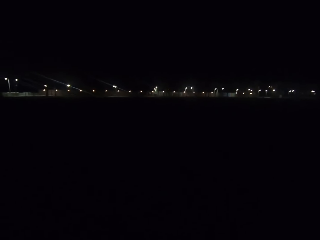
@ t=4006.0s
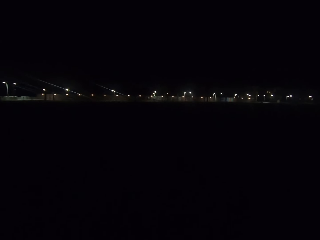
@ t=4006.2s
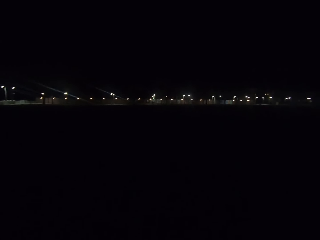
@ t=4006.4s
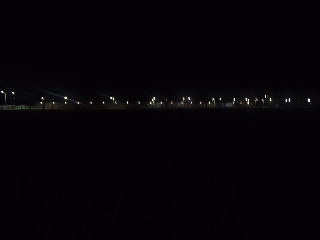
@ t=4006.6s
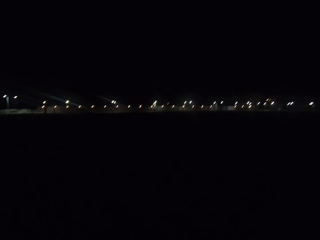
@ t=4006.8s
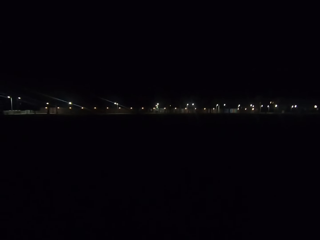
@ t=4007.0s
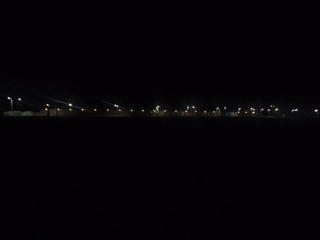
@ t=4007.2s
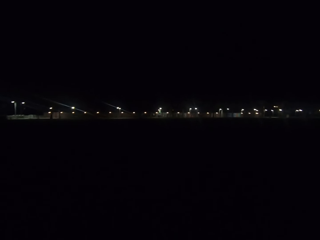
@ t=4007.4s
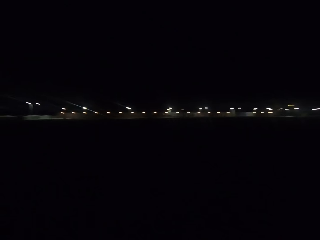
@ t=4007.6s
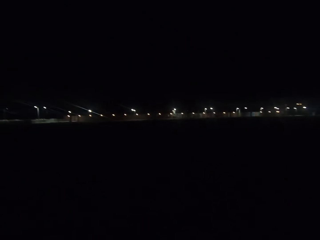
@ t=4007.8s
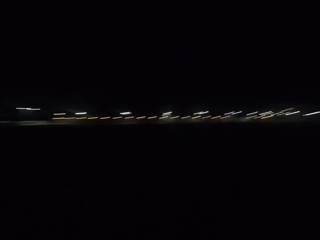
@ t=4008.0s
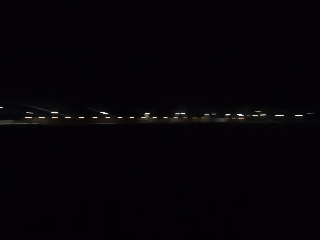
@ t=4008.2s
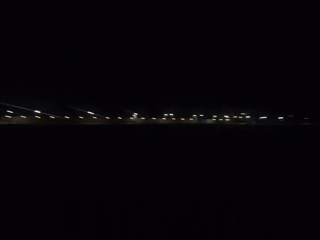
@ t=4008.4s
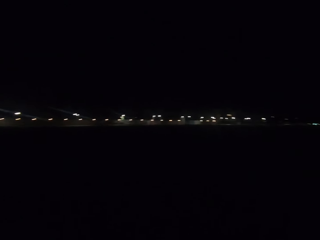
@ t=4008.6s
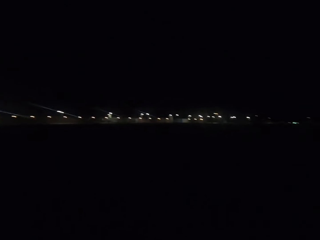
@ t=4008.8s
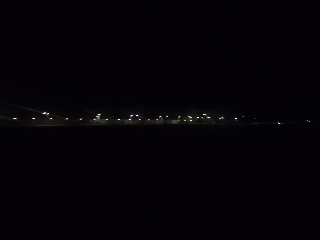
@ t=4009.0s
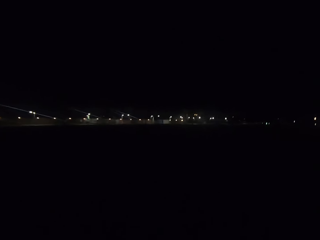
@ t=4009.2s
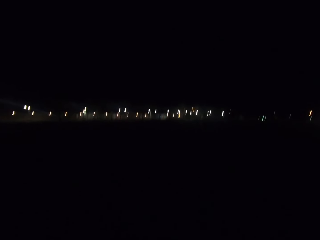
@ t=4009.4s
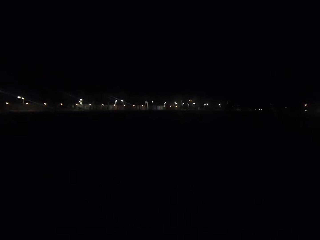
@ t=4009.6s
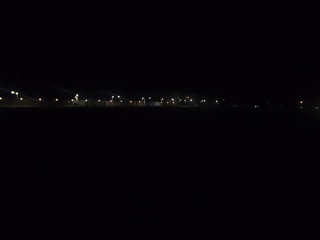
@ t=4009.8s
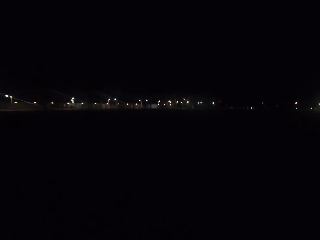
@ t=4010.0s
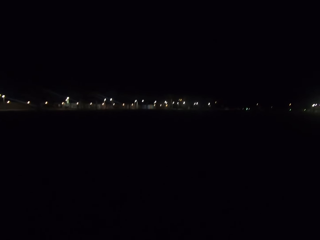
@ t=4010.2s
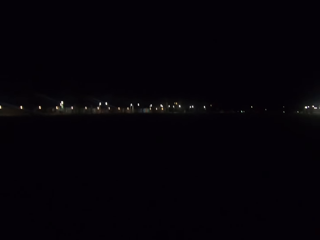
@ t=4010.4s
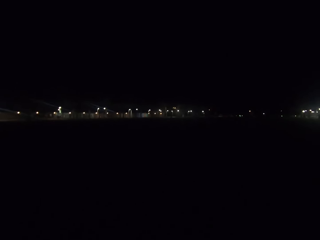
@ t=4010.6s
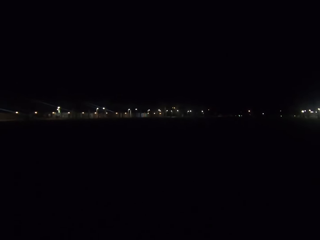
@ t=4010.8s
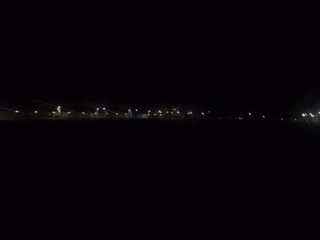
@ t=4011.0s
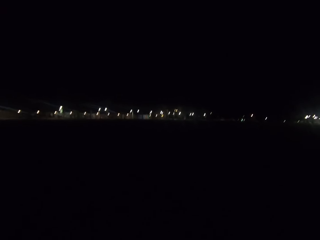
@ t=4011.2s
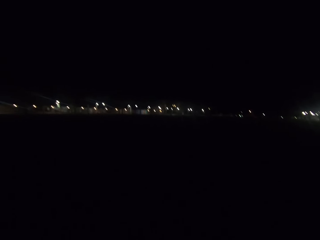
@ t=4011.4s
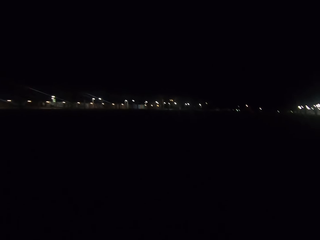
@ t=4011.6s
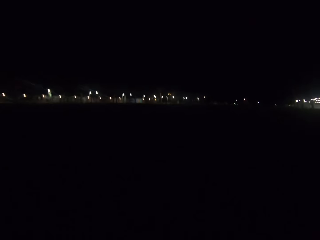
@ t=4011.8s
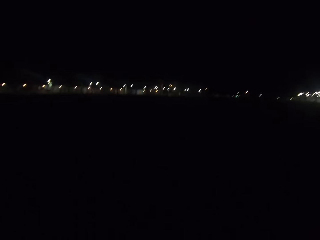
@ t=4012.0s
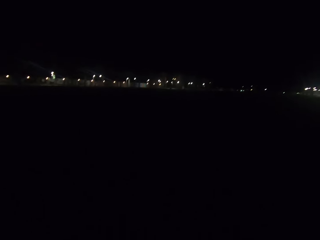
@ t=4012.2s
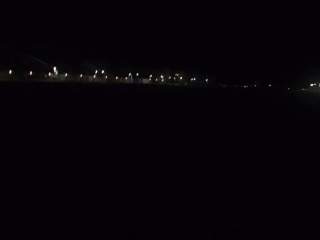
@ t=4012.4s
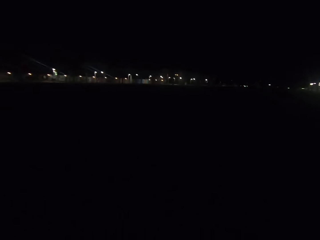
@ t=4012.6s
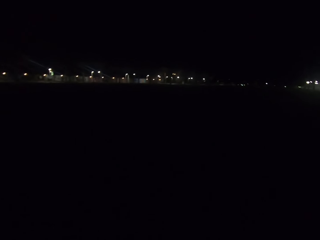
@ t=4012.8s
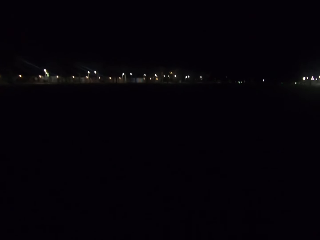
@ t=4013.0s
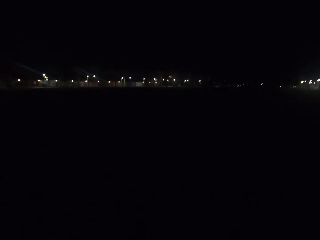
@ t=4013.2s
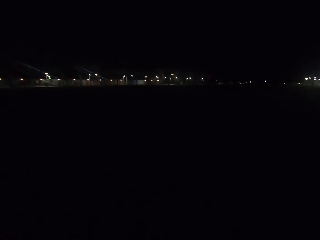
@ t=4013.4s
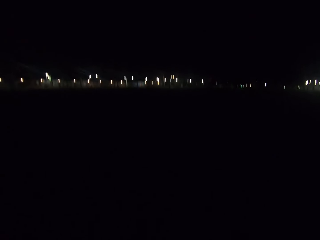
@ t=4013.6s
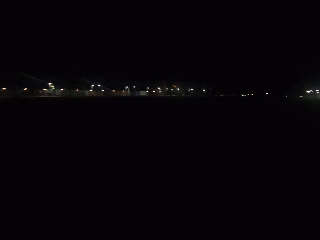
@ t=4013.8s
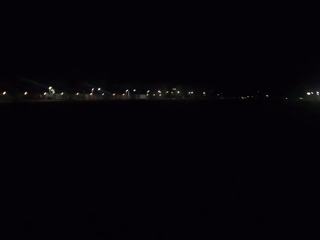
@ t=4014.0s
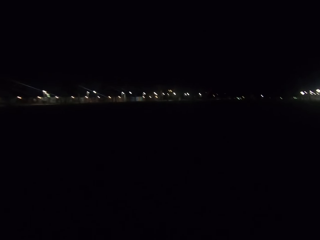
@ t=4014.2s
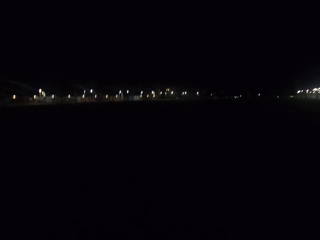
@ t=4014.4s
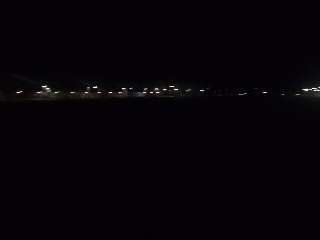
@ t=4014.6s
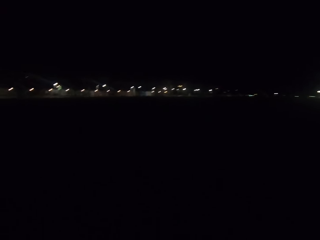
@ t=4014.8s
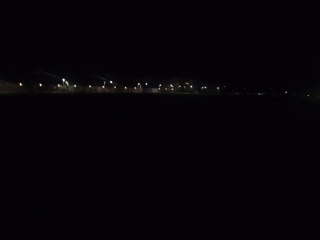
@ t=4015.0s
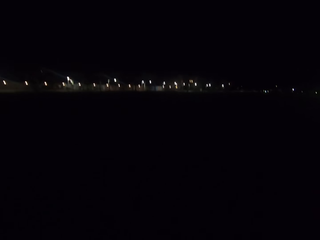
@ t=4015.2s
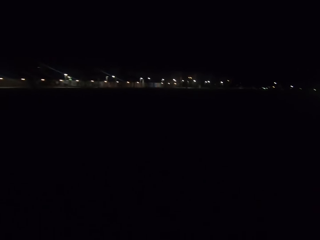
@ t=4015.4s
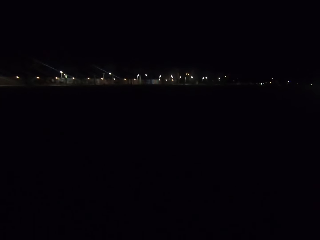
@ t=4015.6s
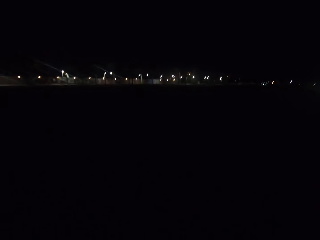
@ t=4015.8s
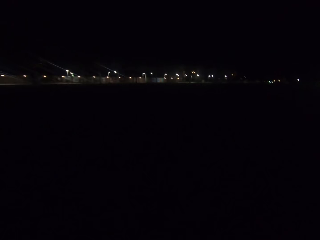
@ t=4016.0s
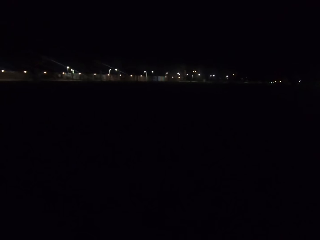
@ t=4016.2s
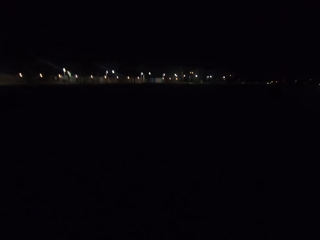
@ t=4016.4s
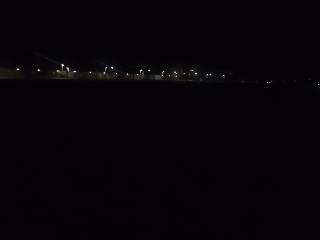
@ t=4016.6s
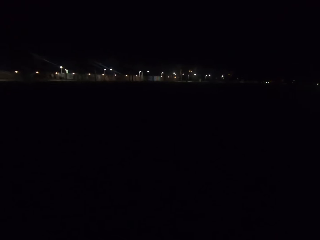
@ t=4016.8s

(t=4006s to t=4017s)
The camera wearer looks around the compound. They walk around the compound.

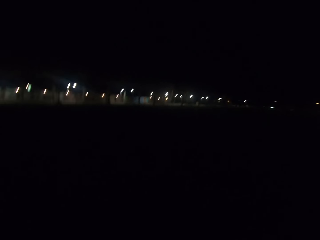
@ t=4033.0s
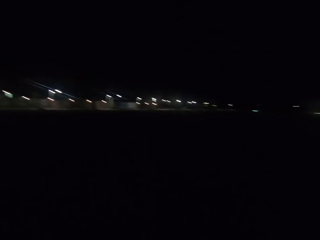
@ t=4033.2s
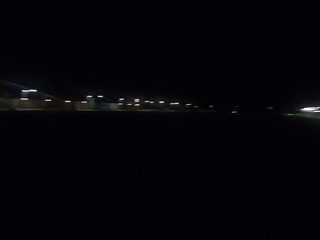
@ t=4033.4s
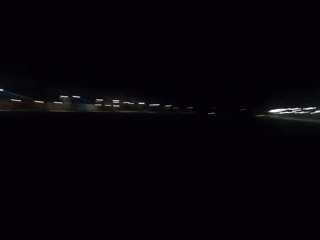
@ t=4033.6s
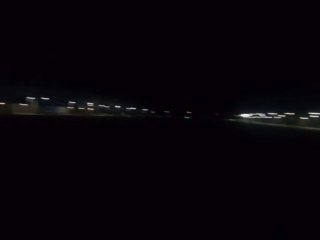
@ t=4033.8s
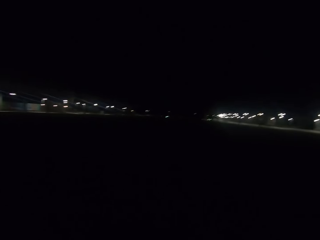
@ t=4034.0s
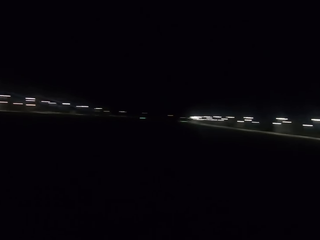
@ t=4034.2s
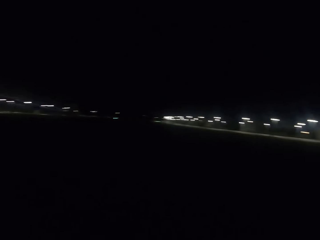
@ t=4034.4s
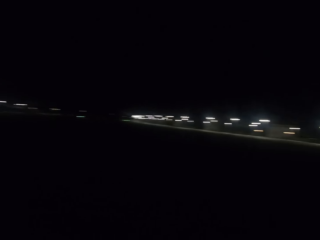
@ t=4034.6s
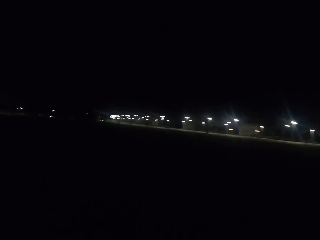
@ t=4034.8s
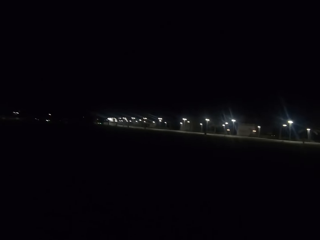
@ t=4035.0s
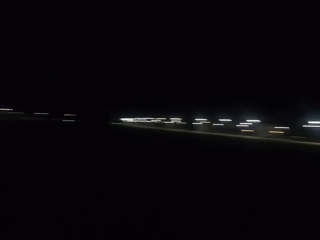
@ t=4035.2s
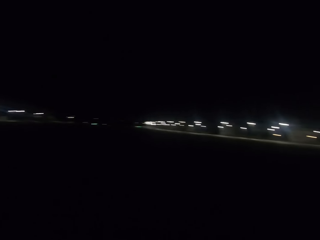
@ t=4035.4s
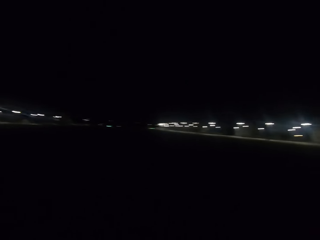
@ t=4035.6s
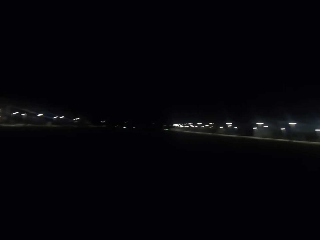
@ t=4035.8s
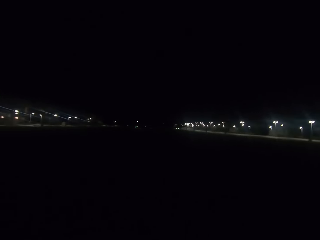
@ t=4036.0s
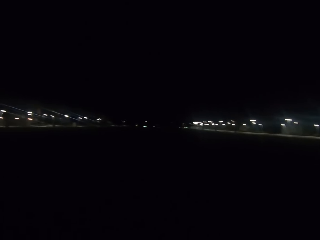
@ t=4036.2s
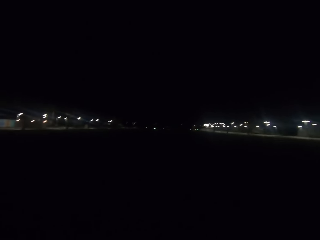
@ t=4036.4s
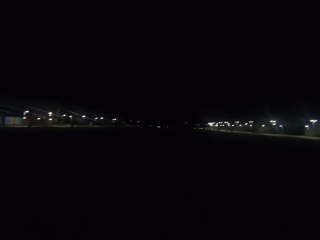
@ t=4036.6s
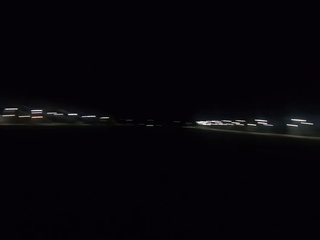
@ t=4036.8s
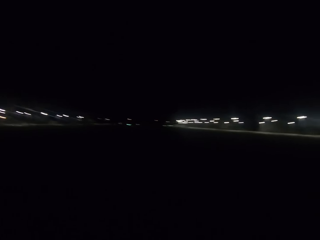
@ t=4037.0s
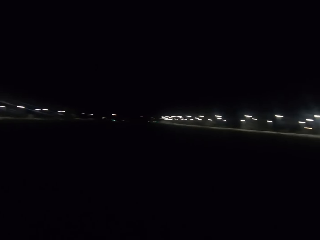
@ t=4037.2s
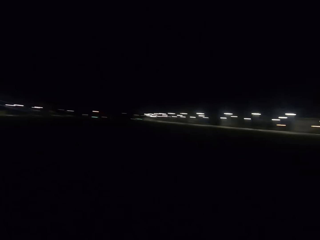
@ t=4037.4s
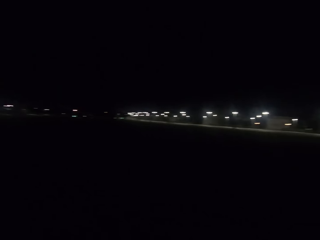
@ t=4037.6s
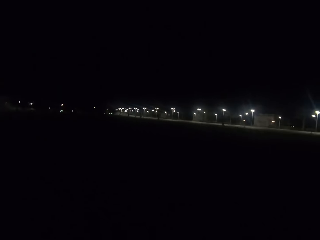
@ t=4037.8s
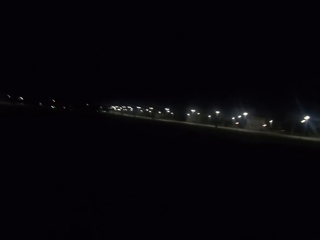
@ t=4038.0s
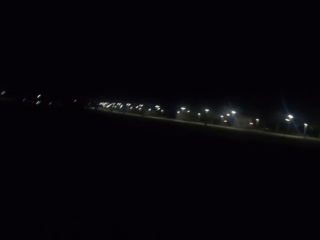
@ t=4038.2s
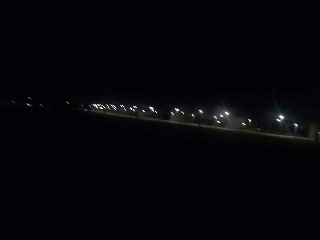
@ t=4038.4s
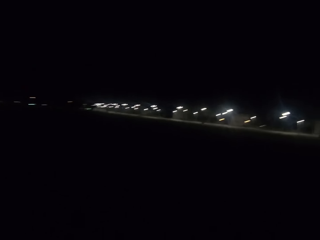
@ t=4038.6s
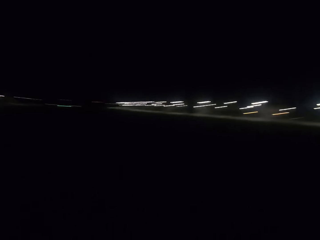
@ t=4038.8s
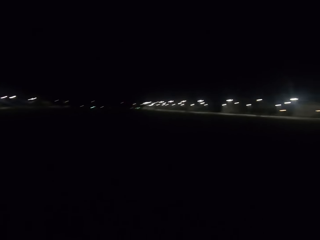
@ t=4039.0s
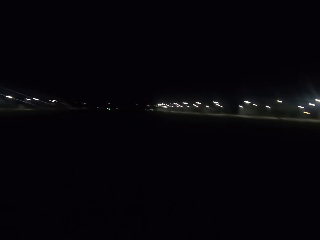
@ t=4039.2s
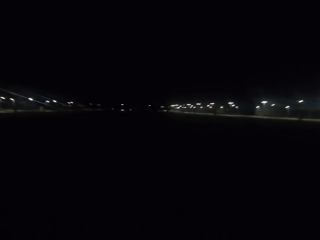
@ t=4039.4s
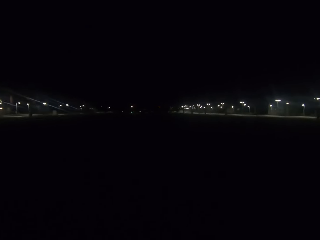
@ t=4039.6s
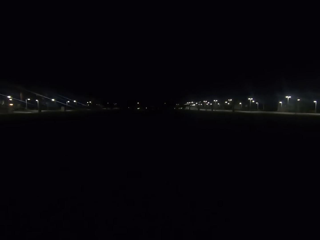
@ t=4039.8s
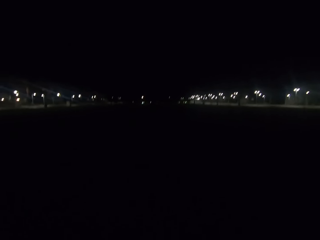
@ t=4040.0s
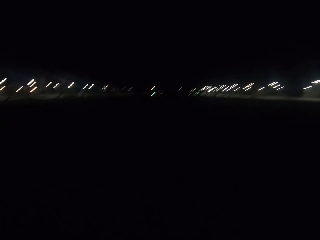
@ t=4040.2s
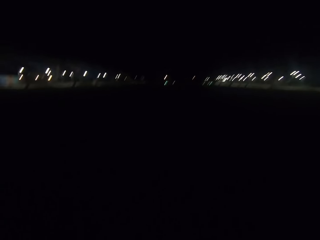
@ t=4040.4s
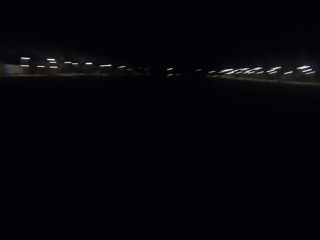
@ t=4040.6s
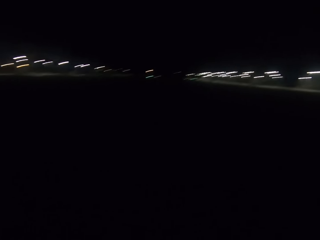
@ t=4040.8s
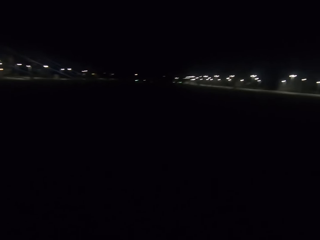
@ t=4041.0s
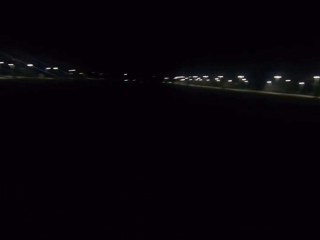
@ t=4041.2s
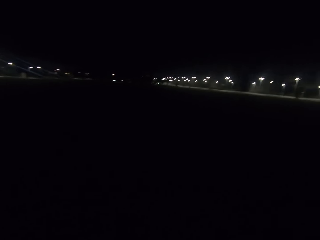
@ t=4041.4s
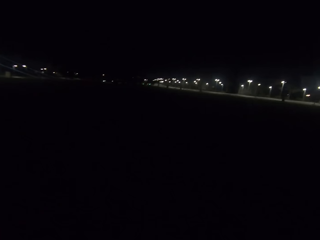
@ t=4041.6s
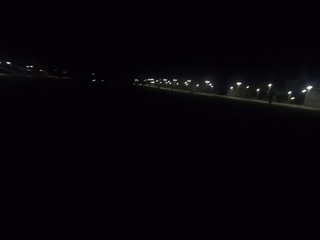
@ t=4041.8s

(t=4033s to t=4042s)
The camera wearer looks around the compound. They walk around the compound.

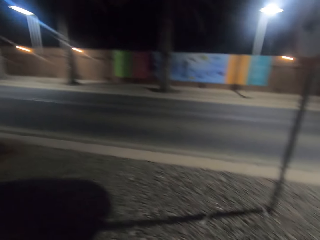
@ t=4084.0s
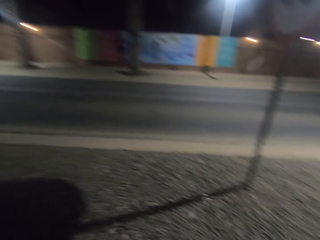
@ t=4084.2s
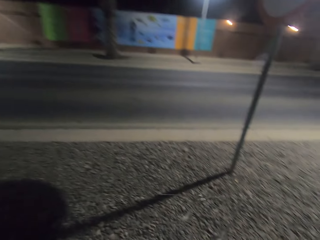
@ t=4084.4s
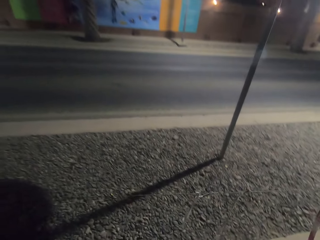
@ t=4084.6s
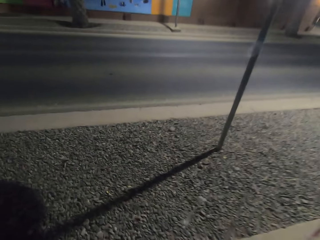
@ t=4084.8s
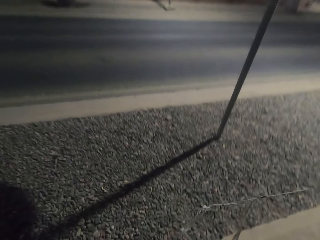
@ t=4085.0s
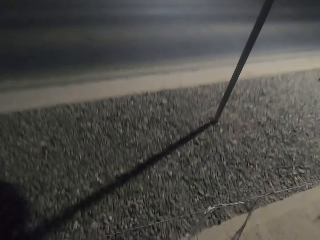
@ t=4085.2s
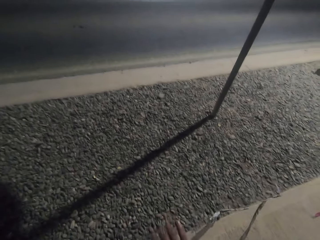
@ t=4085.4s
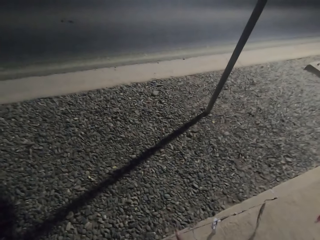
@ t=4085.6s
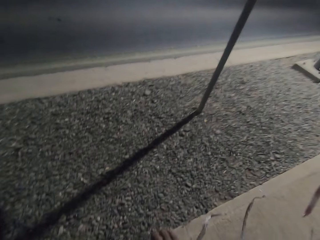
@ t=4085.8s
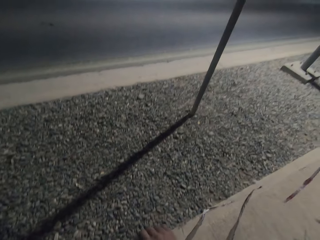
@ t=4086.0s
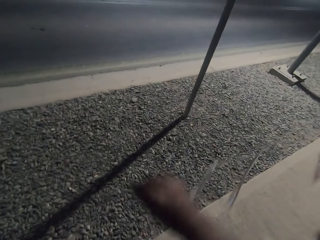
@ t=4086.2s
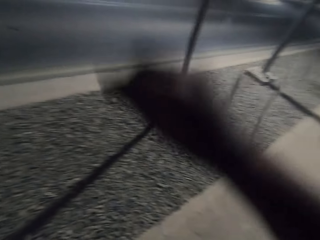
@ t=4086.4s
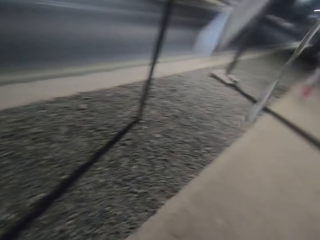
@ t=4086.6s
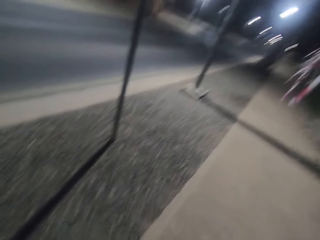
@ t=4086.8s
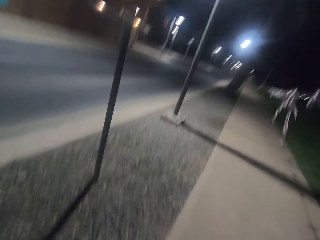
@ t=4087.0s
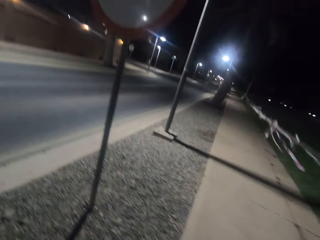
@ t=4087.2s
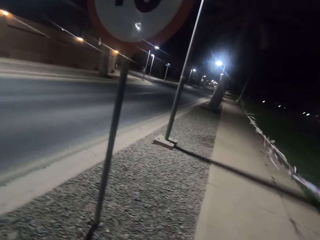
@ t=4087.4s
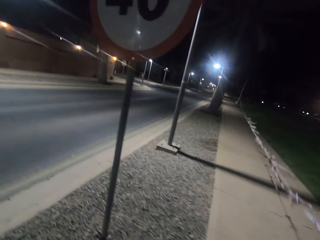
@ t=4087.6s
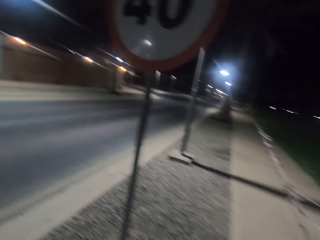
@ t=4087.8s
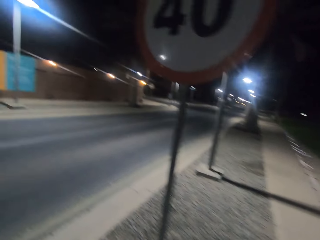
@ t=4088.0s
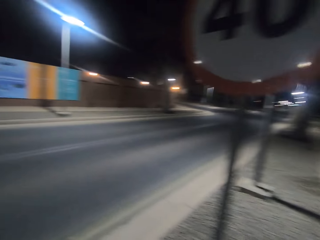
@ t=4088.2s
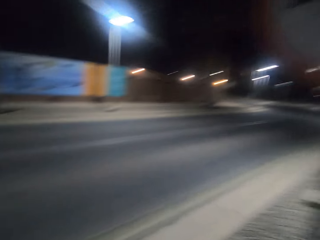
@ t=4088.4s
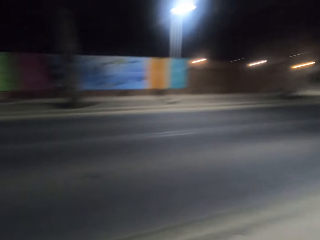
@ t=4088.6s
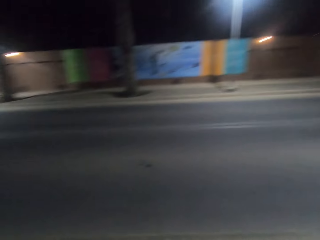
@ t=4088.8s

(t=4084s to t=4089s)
The camera wearer holds a fence. They move the rope. They lift the fence and cross the fence.
